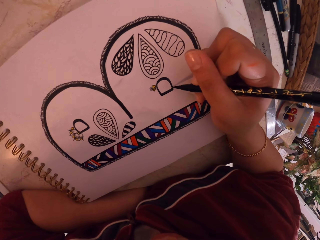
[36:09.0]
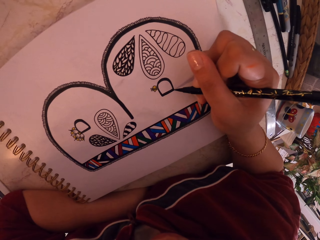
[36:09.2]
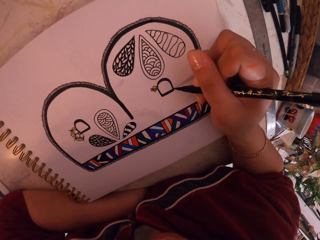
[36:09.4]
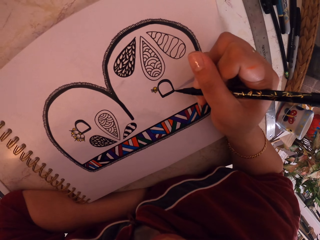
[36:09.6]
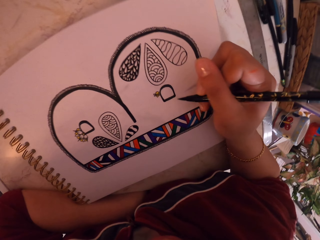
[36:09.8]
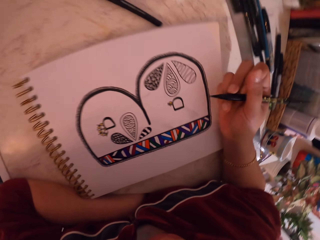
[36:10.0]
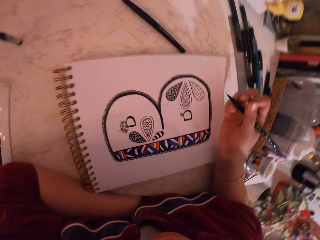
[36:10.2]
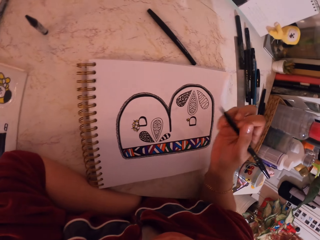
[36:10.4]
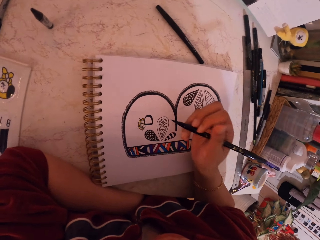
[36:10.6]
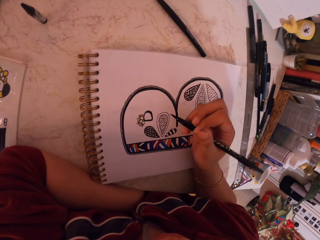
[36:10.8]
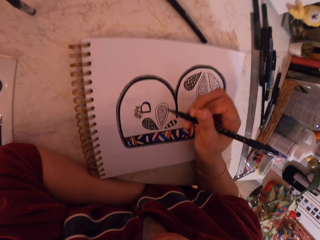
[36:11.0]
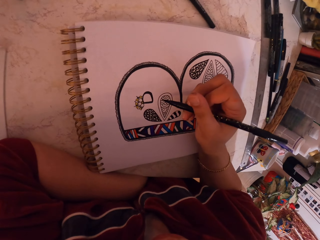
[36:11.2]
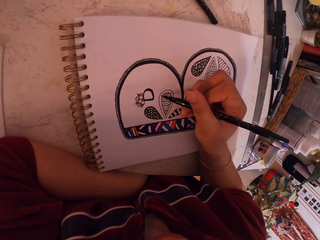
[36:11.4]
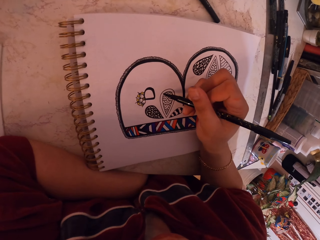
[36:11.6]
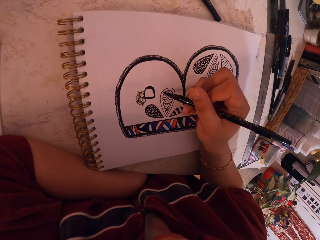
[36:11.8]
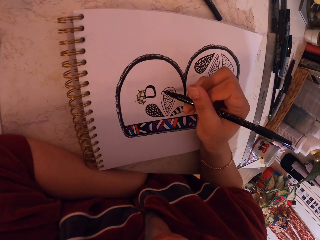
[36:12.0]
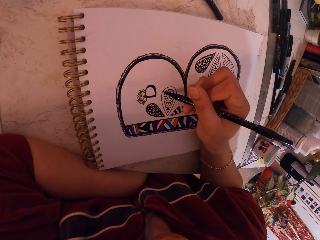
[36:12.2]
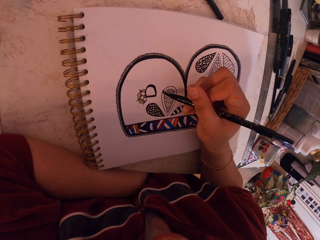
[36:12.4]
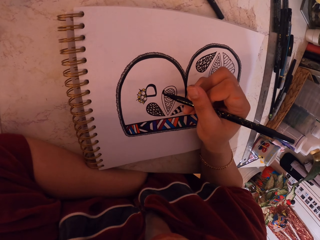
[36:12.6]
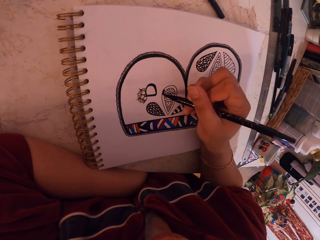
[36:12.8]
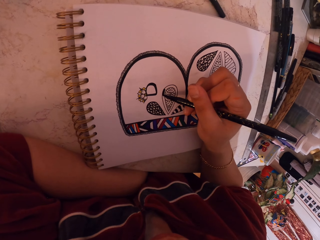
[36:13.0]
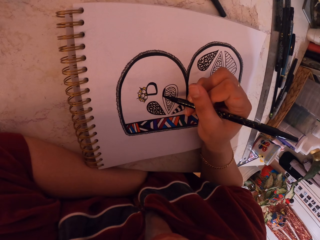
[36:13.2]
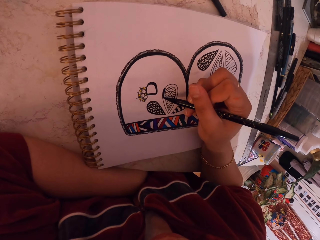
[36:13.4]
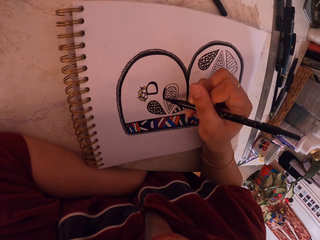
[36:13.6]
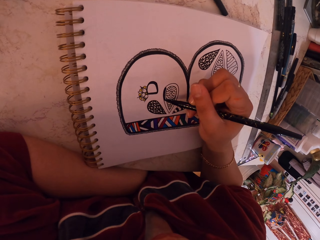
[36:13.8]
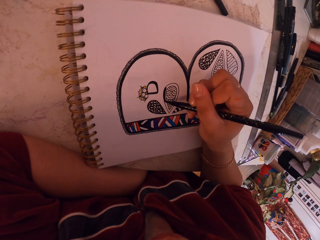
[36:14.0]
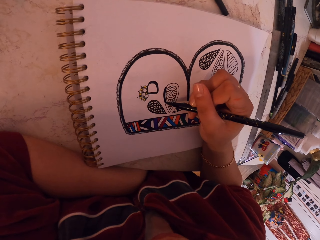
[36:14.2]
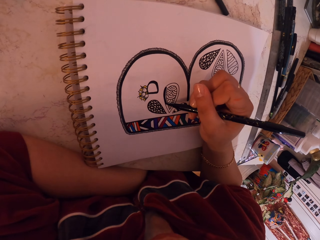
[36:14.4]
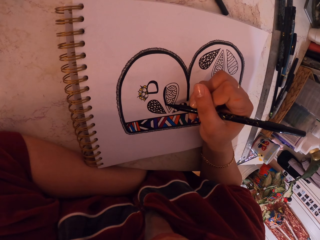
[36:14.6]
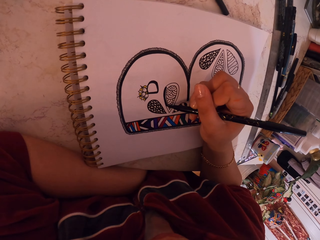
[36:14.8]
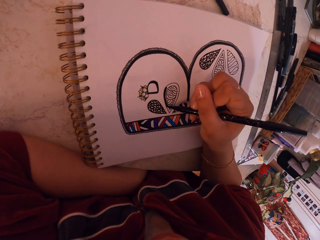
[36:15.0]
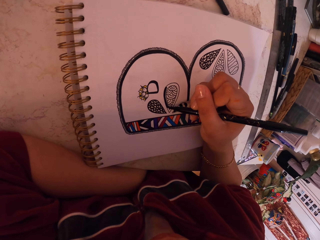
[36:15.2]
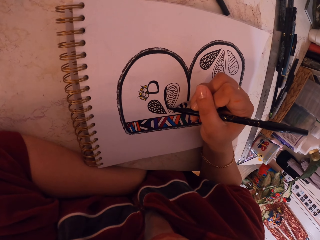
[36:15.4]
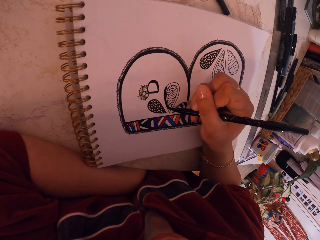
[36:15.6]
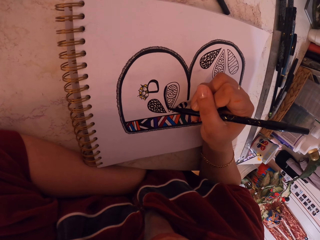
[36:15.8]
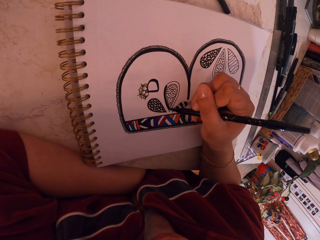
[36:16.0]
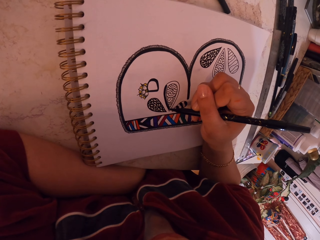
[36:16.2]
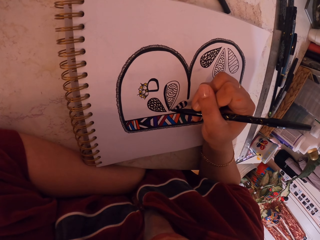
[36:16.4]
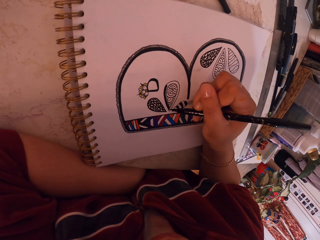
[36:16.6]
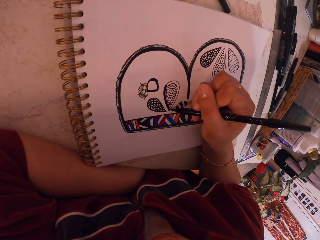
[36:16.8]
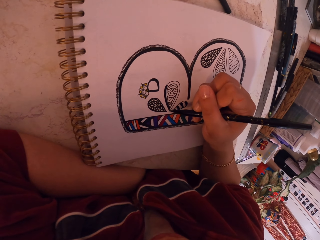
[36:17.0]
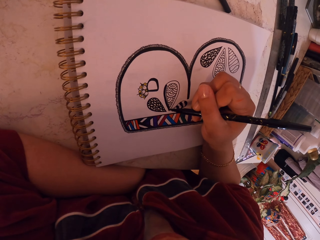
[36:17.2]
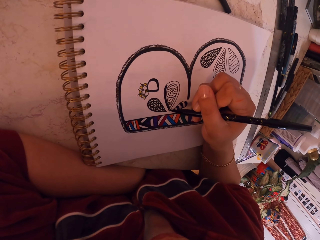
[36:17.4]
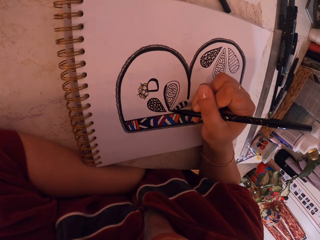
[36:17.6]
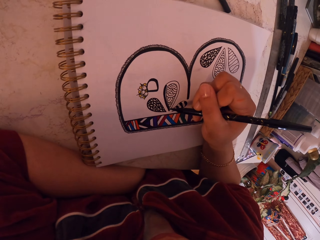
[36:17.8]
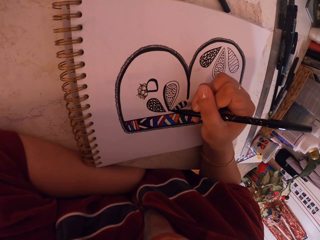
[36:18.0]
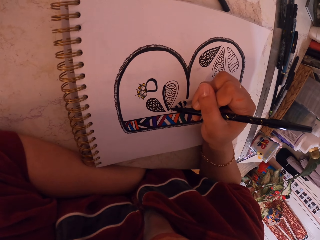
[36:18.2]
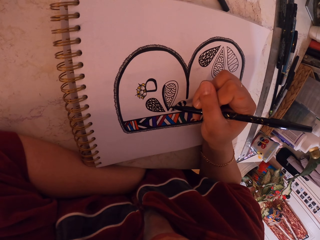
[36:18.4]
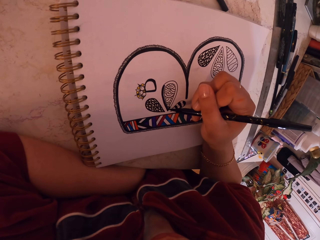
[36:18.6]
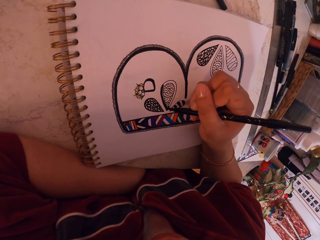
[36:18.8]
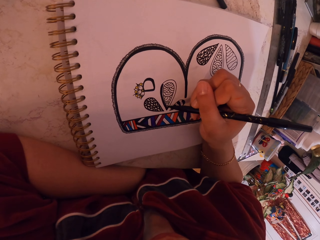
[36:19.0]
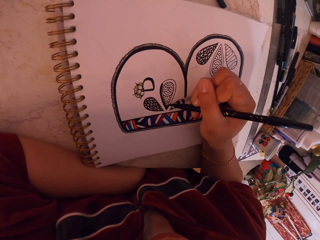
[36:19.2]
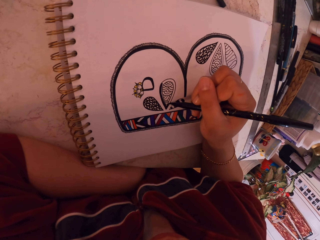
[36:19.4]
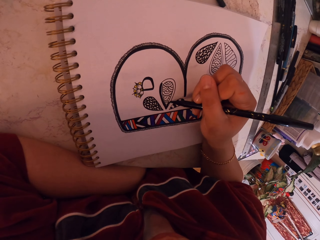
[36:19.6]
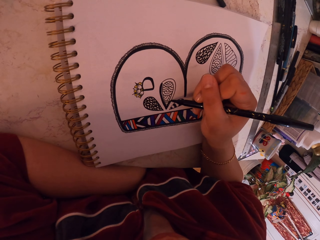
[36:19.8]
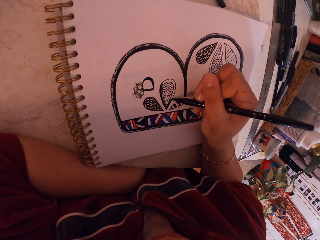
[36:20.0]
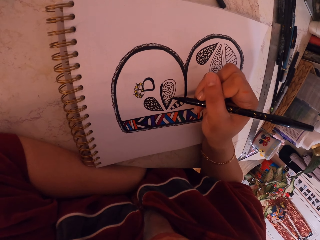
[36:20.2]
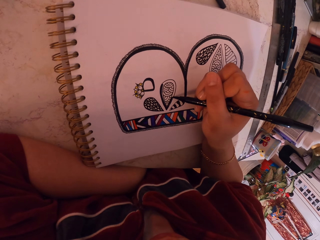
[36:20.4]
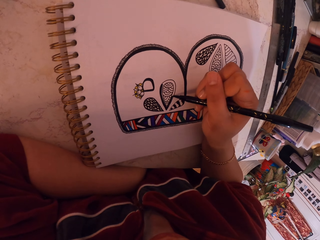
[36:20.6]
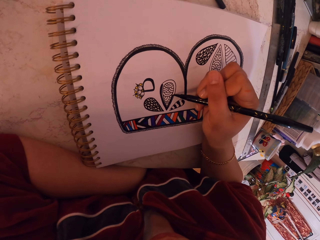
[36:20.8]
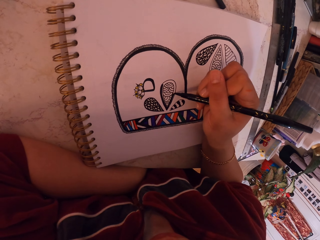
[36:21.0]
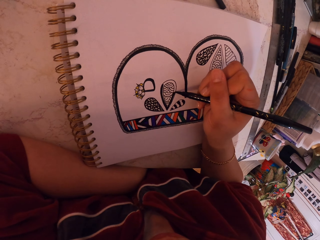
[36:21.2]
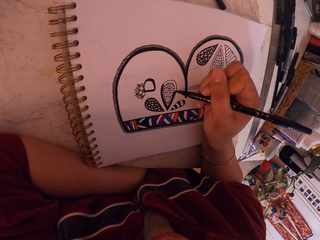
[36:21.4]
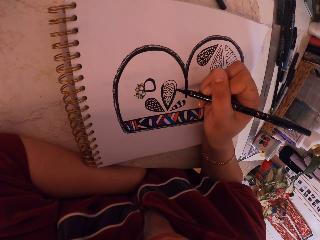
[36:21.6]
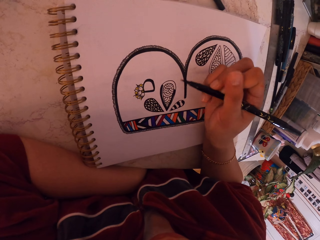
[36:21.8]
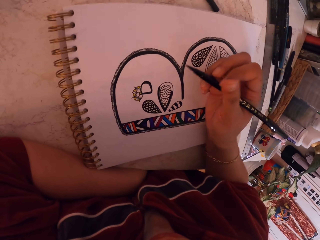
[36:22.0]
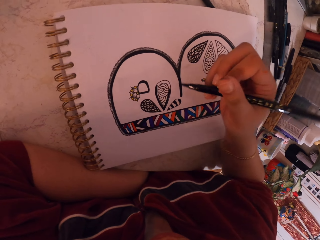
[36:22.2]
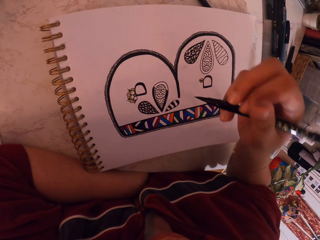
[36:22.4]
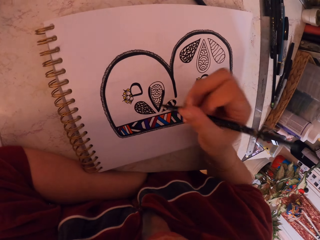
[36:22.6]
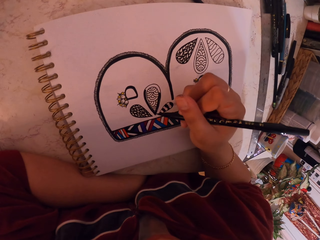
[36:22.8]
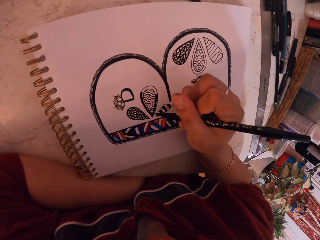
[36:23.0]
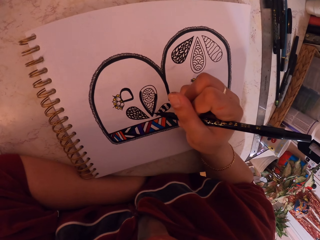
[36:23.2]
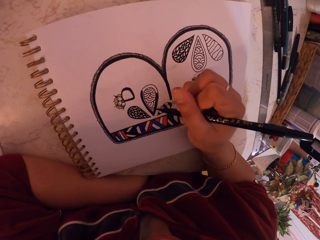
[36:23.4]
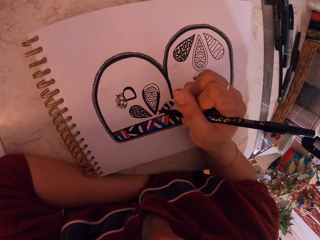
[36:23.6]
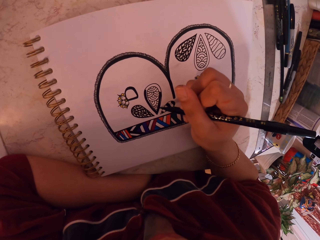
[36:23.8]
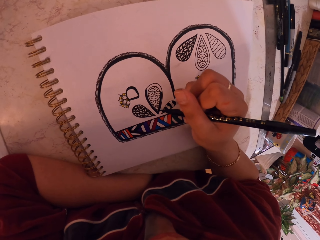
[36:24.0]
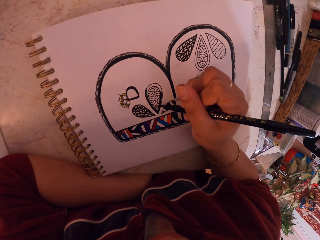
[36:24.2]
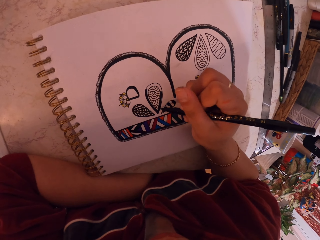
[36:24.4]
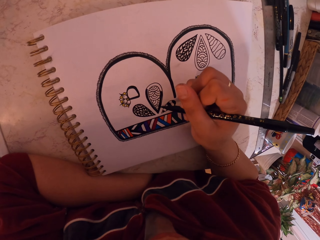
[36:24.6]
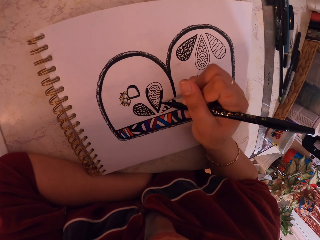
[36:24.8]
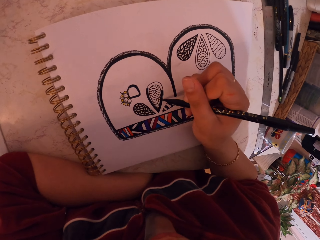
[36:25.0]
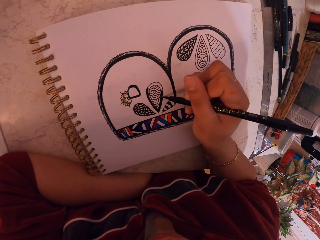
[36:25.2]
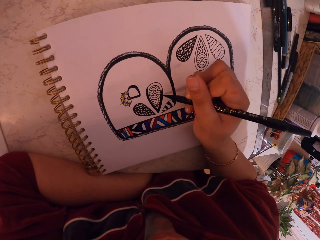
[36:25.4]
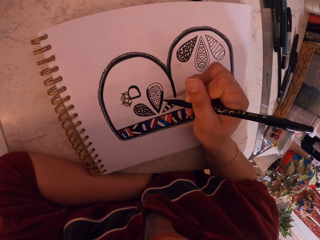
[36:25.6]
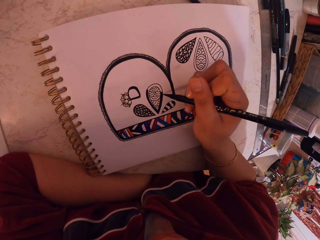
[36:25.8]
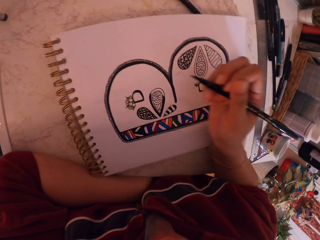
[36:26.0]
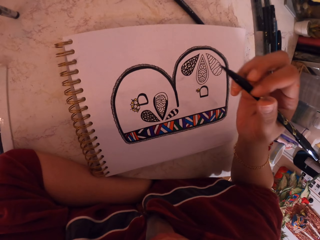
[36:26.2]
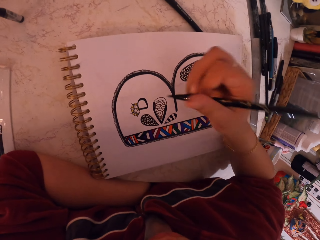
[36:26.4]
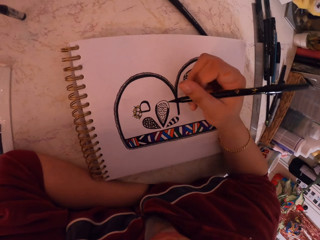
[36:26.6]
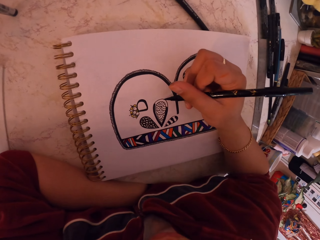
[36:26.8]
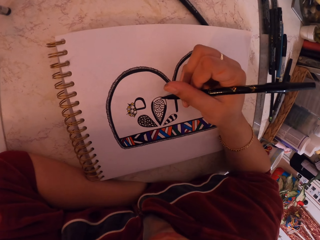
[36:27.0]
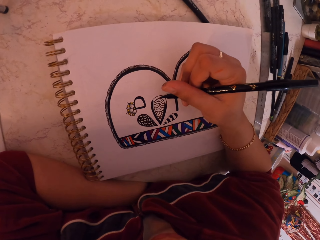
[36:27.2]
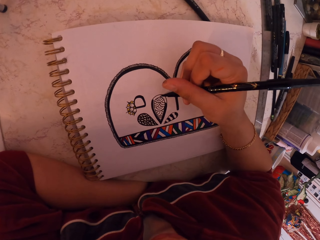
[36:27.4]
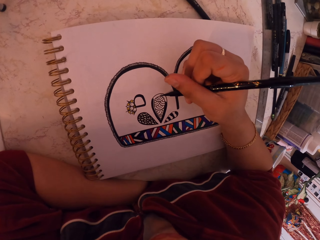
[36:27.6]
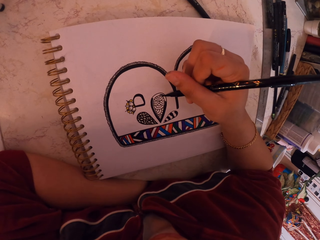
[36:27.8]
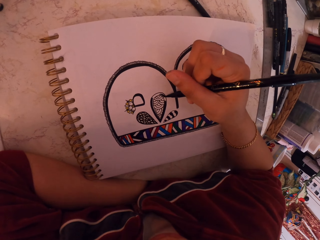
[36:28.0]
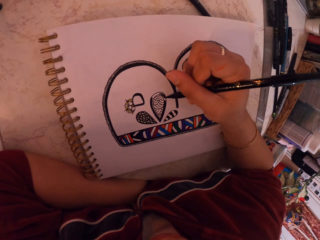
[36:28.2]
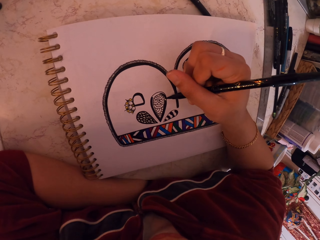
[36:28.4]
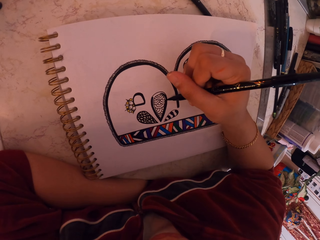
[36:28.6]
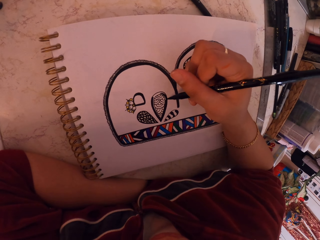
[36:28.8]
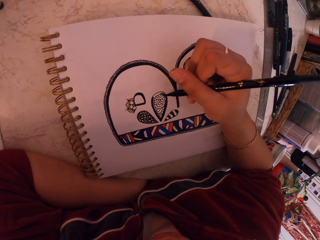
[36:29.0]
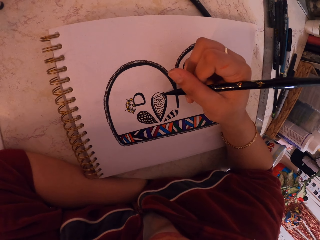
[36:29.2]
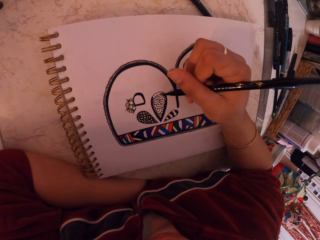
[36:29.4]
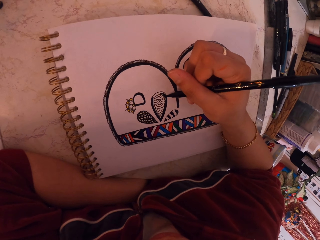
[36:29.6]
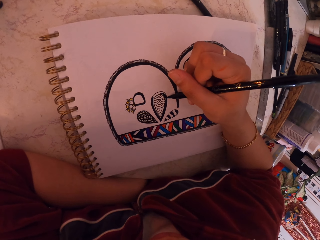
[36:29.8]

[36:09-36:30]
The camera wearer removes their hand from the drawing book. They paint with the pen. They move their hand around the drawing book. They draw on the drawing book. They raise their hand up. They write.
